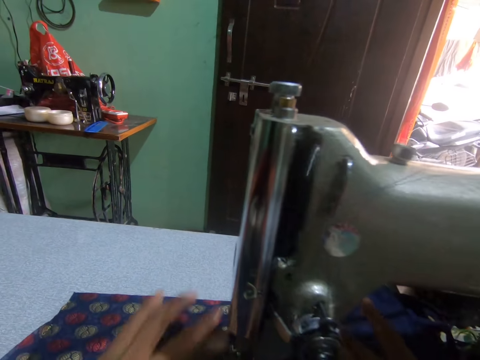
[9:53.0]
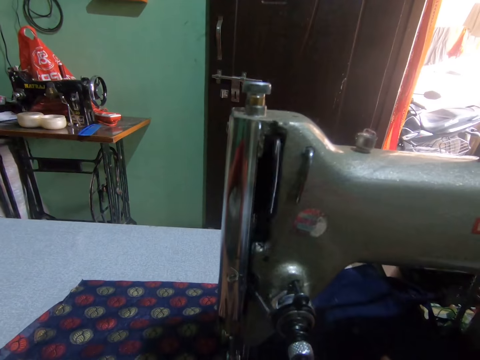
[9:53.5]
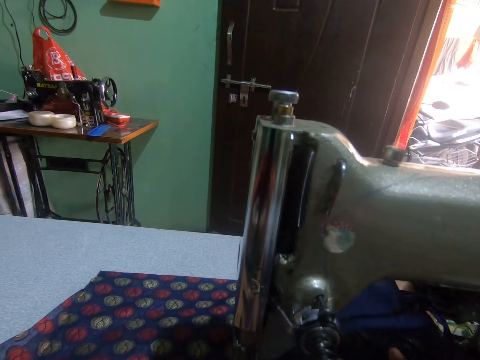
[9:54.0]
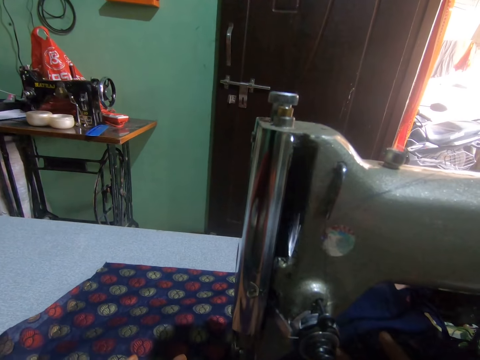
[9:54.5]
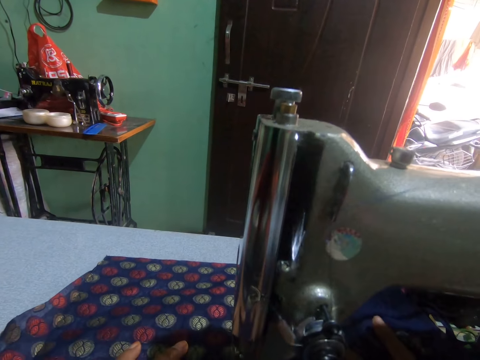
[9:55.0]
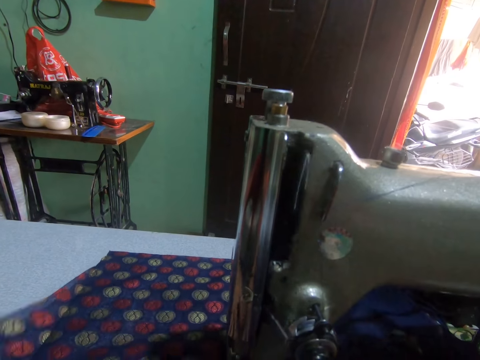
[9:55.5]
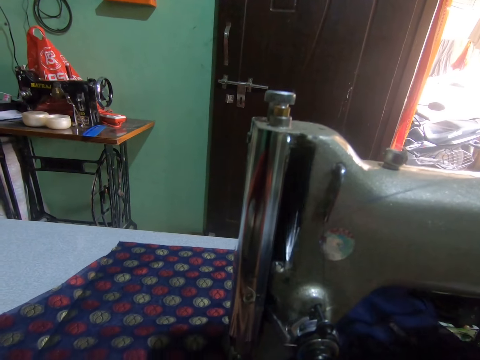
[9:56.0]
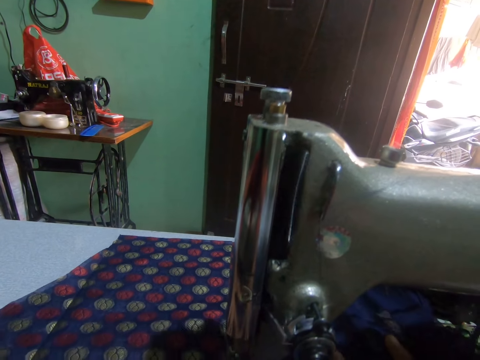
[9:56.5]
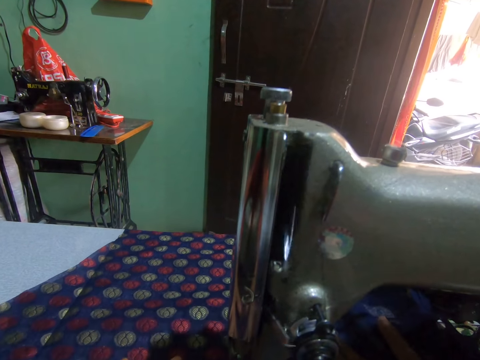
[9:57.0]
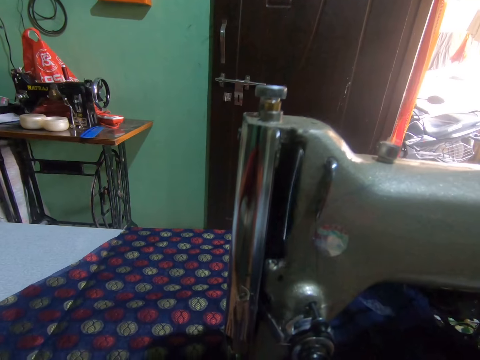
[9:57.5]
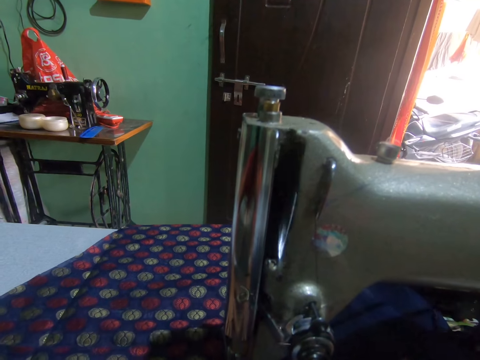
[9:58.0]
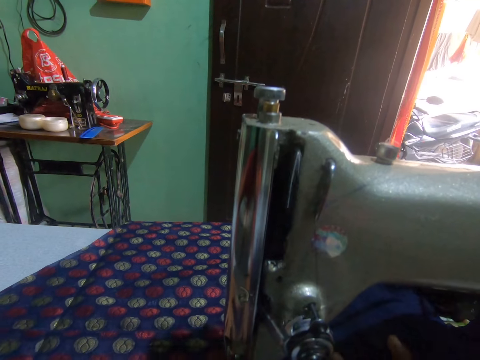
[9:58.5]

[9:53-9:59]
The camera wearer removes both hands from the piece of cloth on the sewing machine. He places both hands on the piece of cloth on the sewing machine. He removes both hands from the piece of cloth on the sewing machine. He places both hands on the piece of cloth on the sewing machine. He removes both hands from the piece of cloth on the sewing machine.

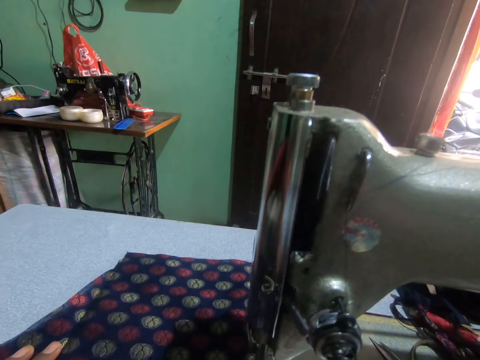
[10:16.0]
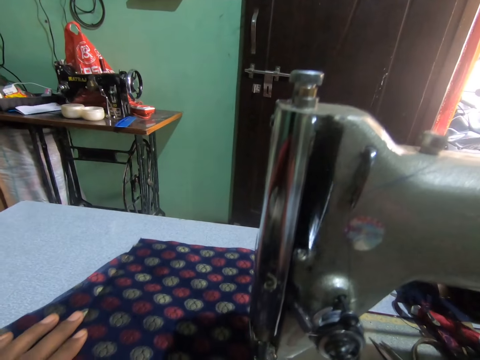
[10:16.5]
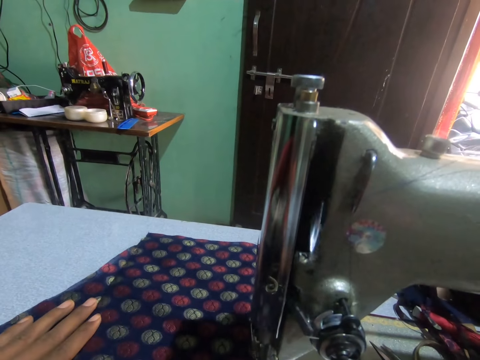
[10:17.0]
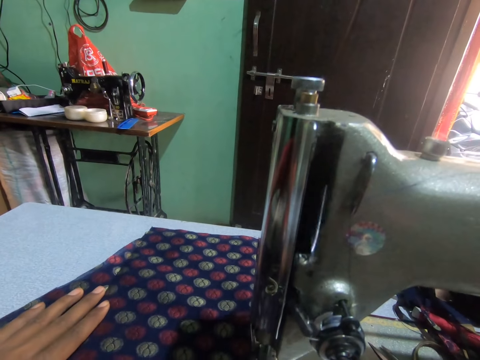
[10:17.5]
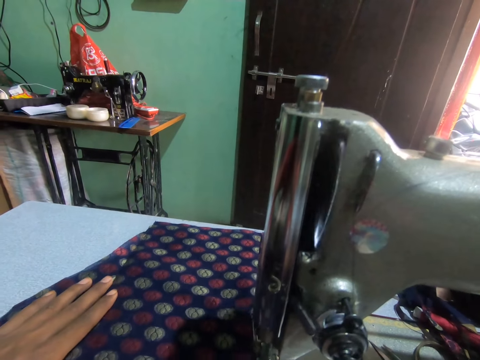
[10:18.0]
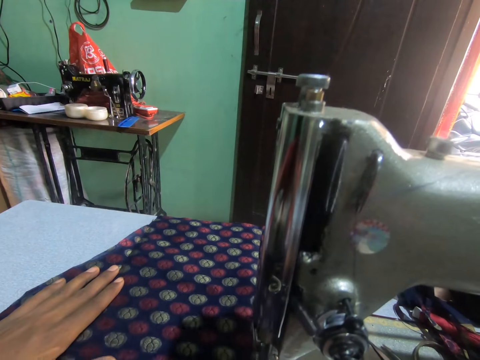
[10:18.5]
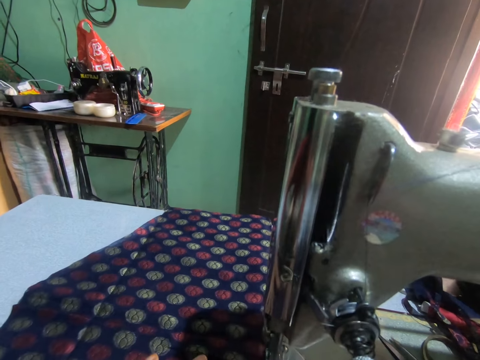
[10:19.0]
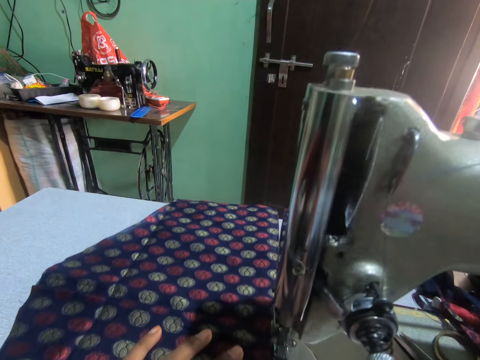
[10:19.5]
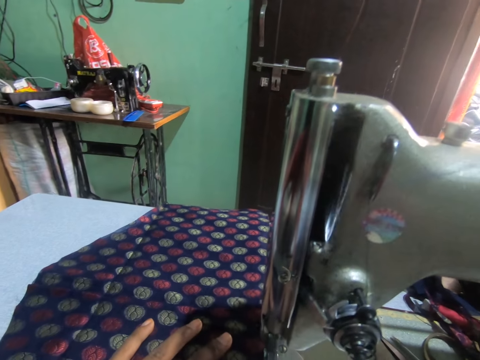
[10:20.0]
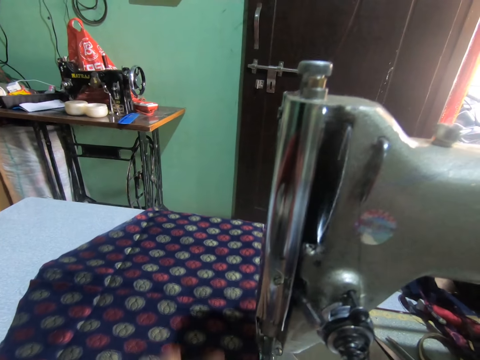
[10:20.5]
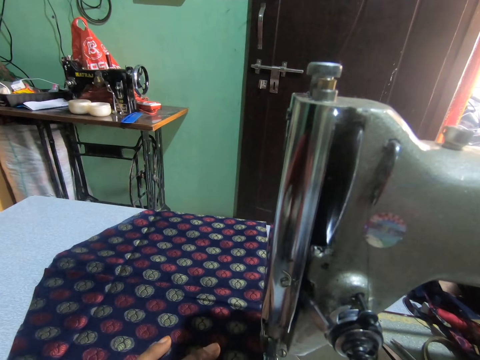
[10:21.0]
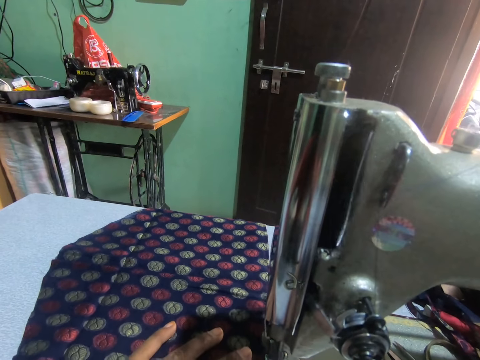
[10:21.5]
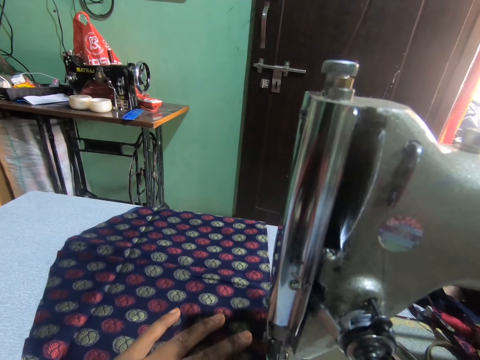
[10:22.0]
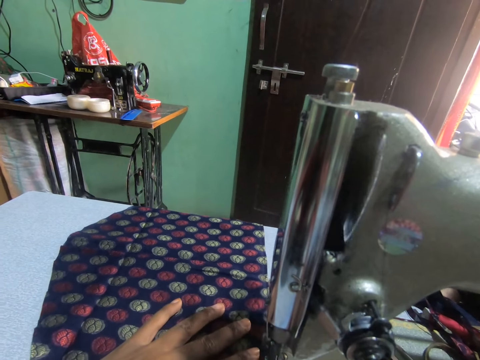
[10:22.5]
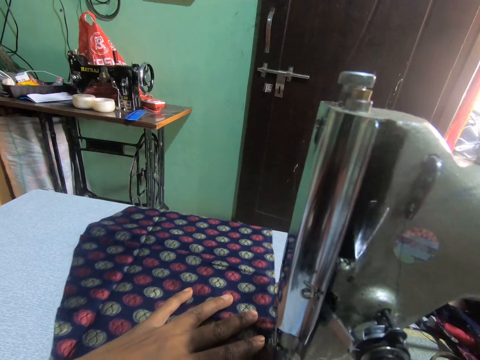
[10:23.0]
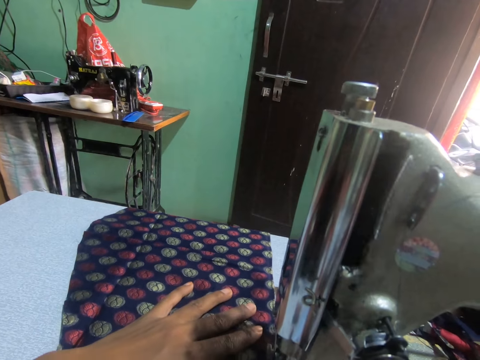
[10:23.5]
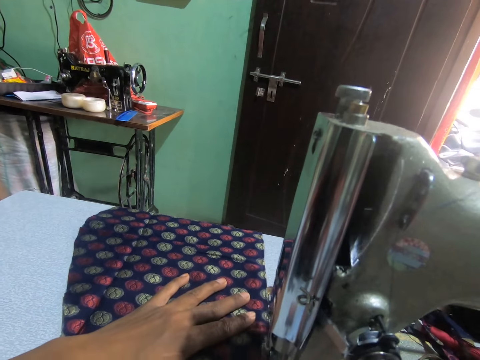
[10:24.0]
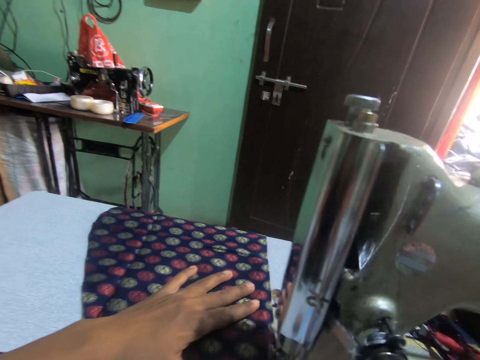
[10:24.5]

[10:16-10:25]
The camera wearer sews a fabric. He places his left hand on the piece of cloth on the sewing machine. He pushes the fabric through the sewing machine. He removes his left hand from the piece of cloth on the sewing machine. He places his left hand on the piece of cloth on the sewing machine.

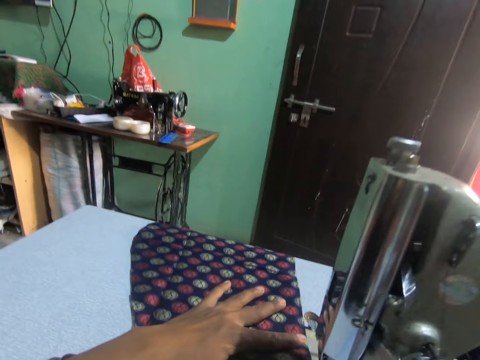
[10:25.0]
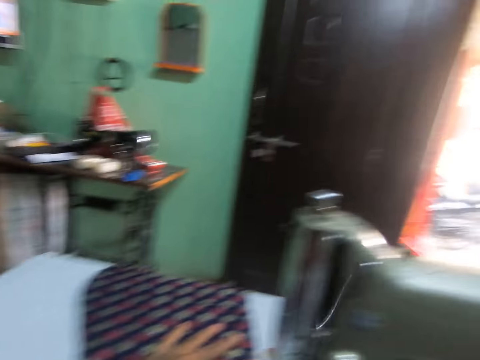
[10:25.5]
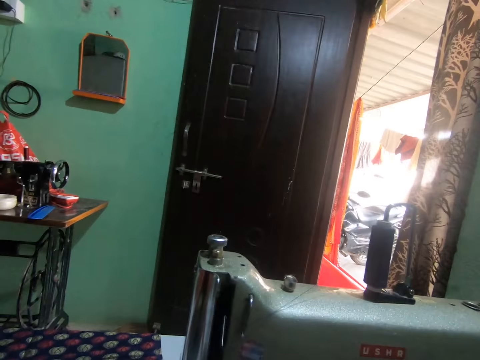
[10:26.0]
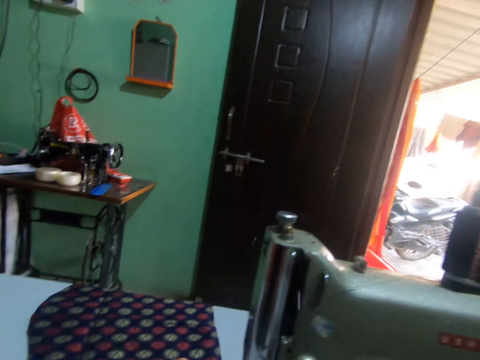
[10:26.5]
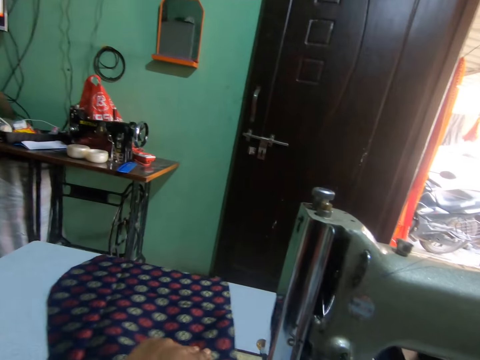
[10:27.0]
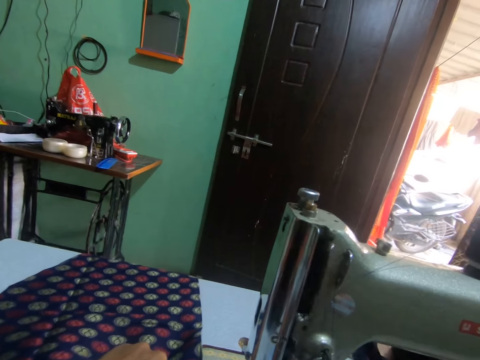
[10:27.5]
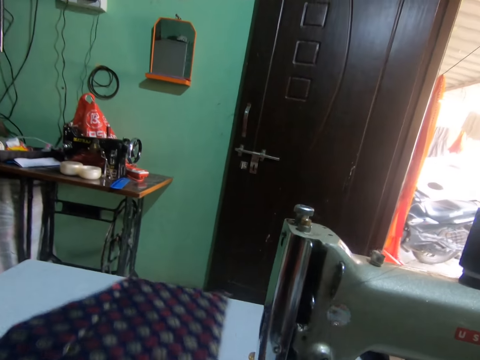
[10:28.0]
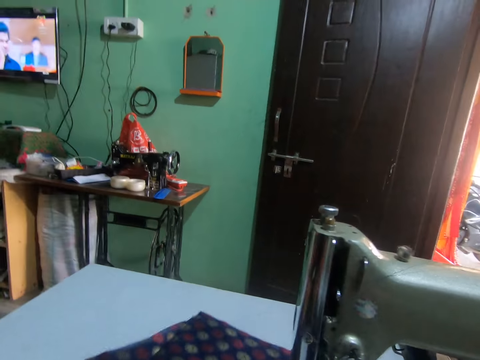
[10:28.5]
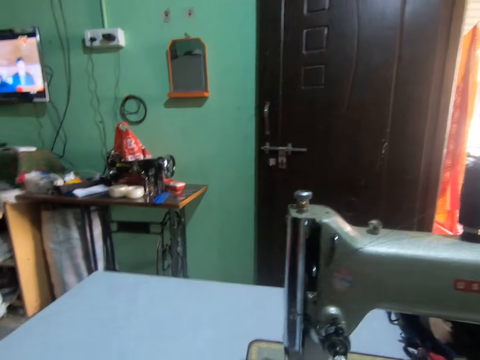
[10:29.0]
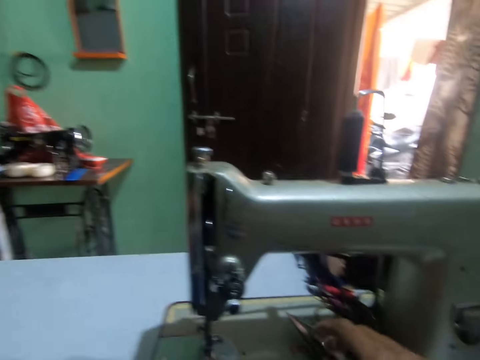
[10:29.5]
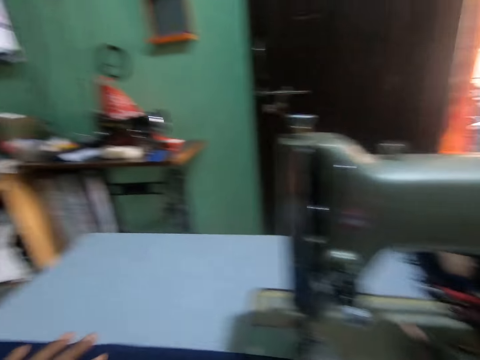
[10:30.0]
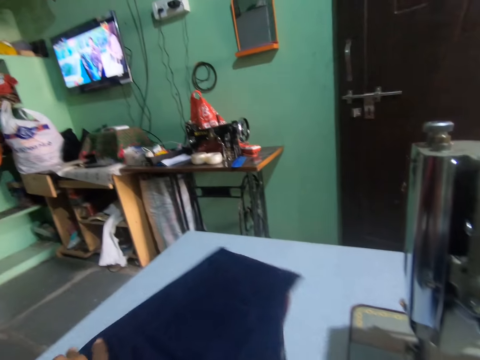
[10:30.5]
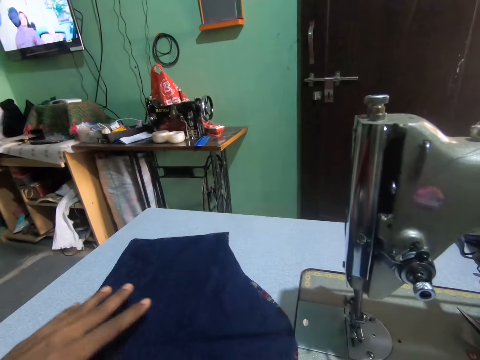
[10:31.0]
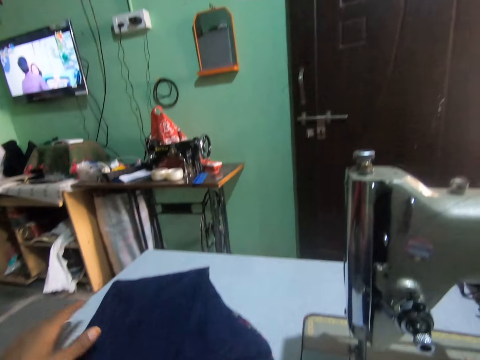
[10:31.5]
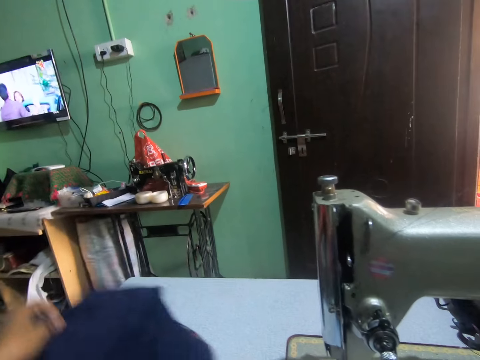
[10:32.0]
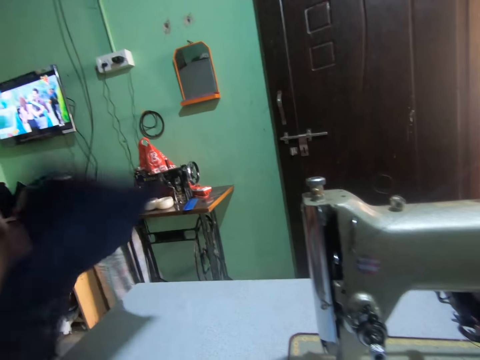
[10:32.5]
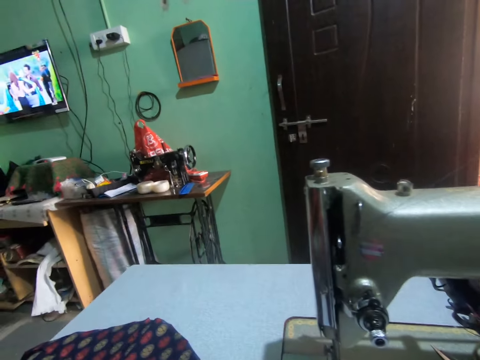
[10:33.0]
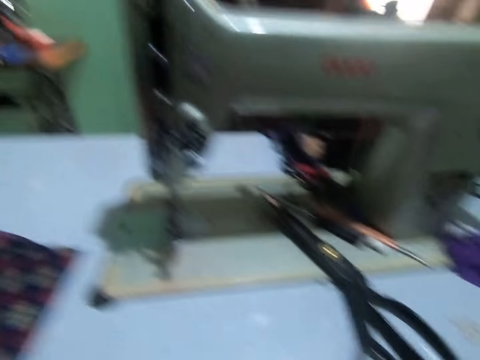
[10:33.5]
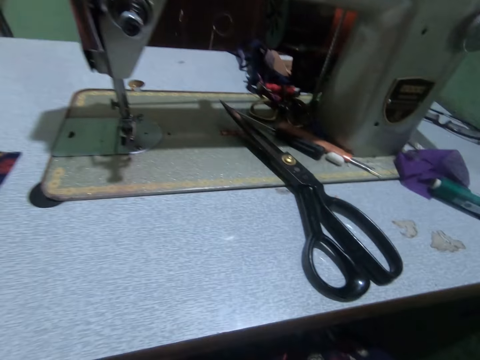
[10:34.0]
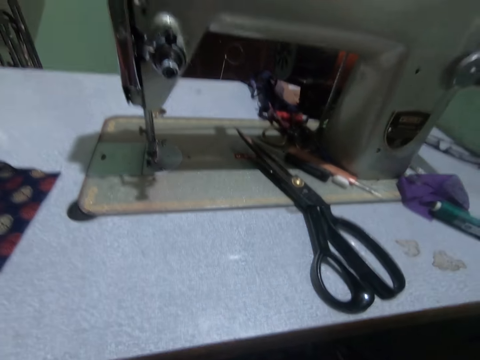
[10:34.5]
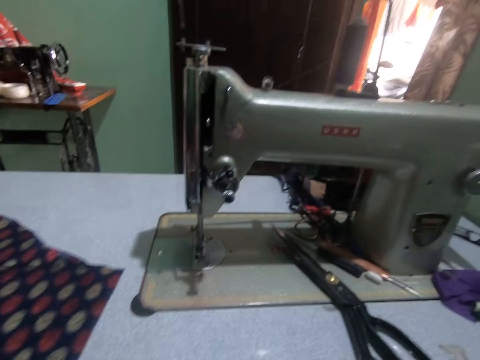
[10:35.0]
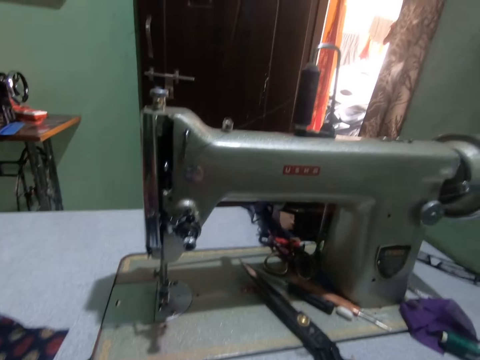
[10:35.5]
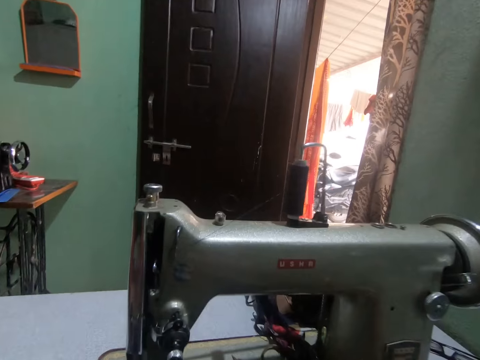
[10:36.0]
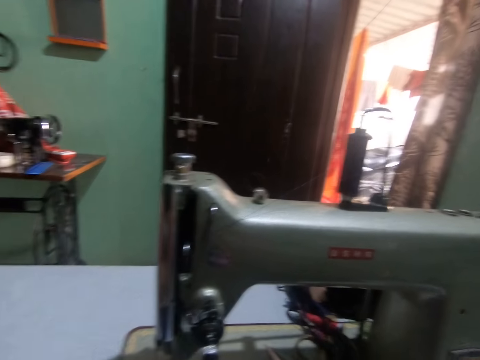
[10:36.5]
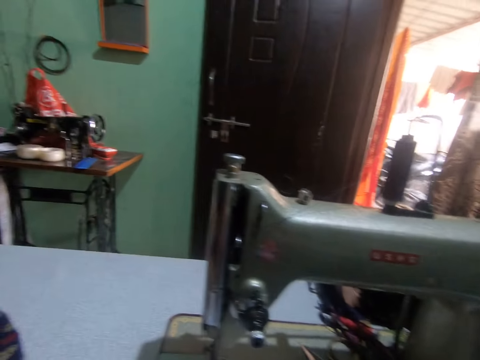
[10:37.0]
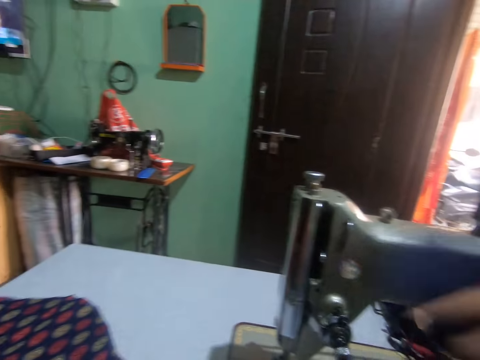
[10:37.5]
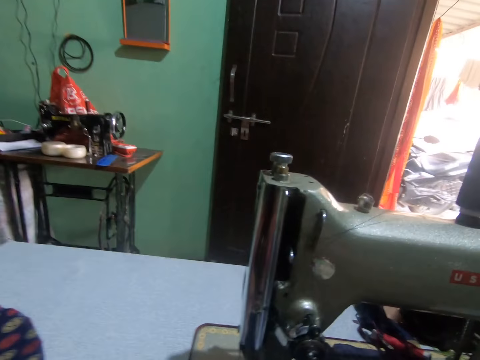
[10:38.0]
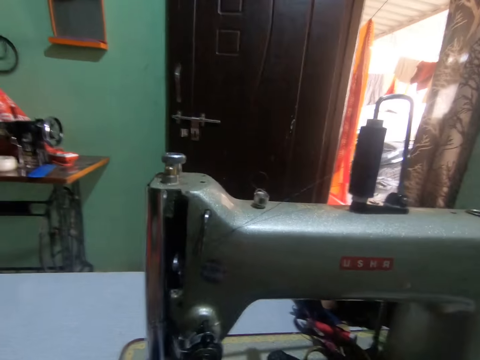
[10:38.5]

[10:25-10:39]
The camera wearer turns around. He pushes a fabric through the sewing machine. He holds the fabric on the sewing machine. He turns to the side. He holds the fabric on the sewing machine. He picks the piece of cloth from the sewing machine with his left hand. He turns over the fabric. He places the piece of cloth on the sewing machine with his left hand. He turns to the side. He places the piece of cloth on the sewing machine with his right hand.
